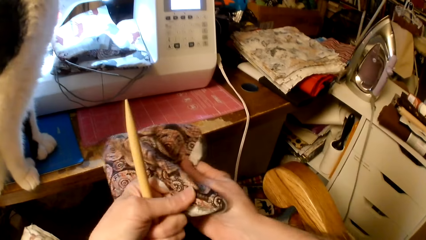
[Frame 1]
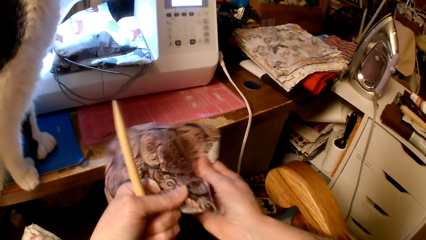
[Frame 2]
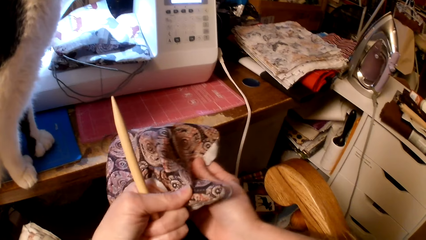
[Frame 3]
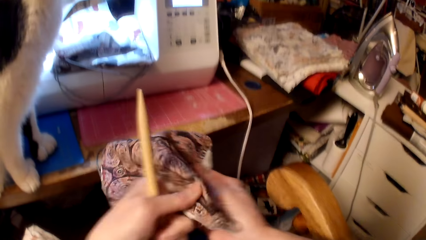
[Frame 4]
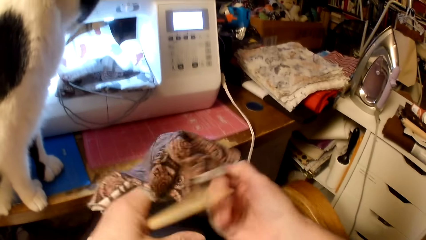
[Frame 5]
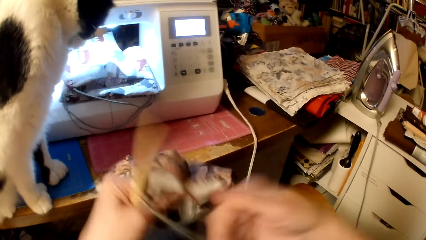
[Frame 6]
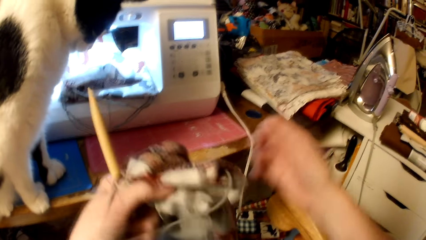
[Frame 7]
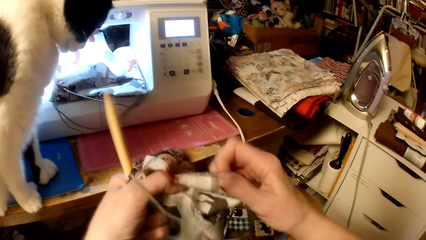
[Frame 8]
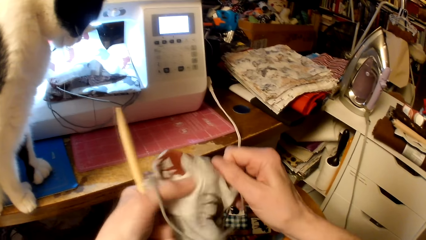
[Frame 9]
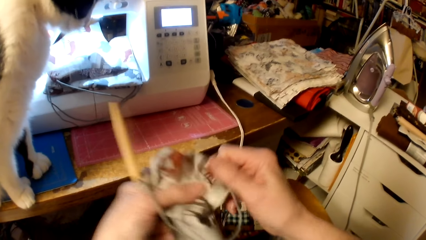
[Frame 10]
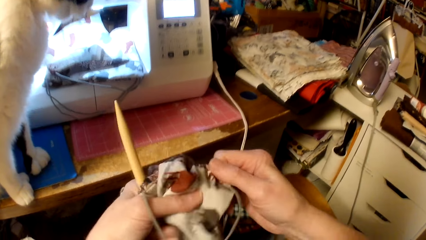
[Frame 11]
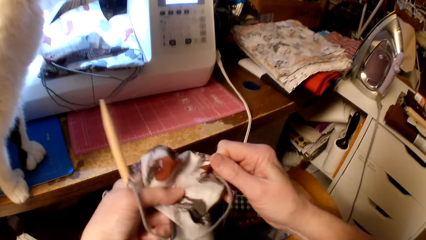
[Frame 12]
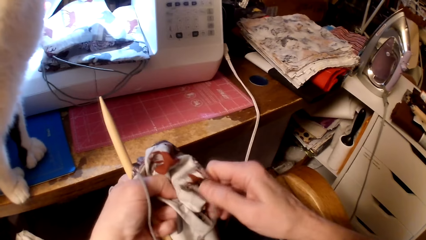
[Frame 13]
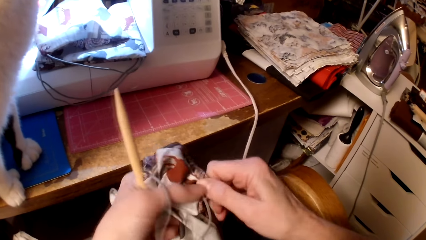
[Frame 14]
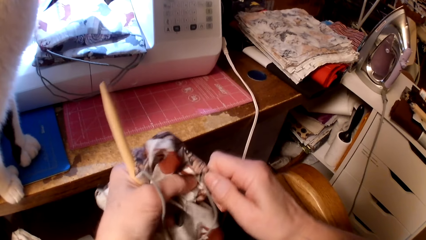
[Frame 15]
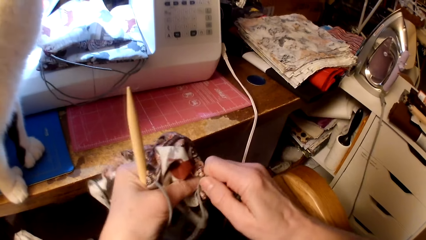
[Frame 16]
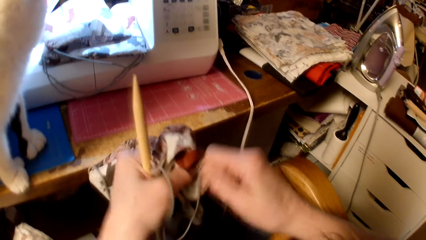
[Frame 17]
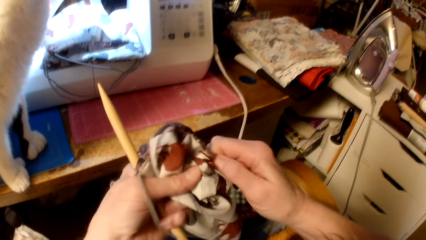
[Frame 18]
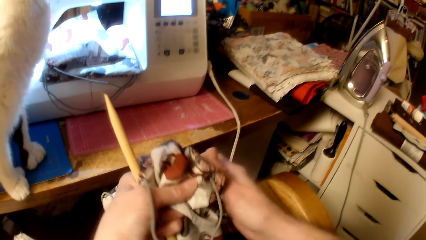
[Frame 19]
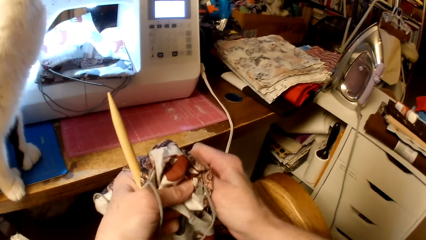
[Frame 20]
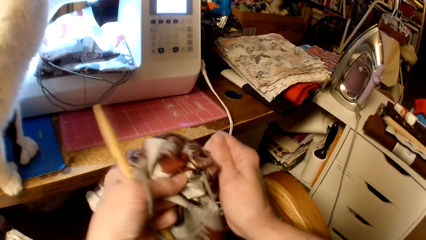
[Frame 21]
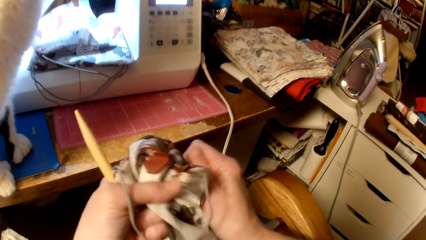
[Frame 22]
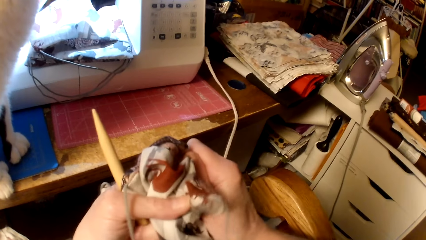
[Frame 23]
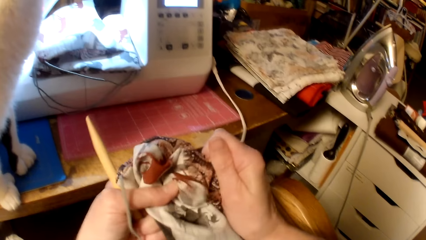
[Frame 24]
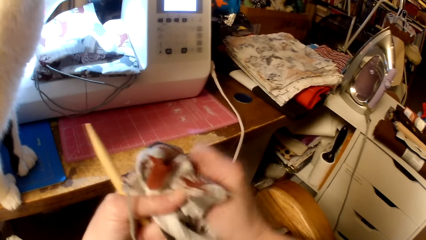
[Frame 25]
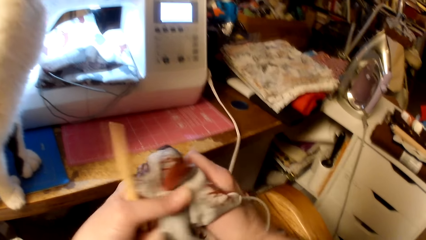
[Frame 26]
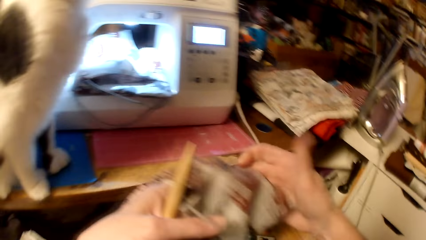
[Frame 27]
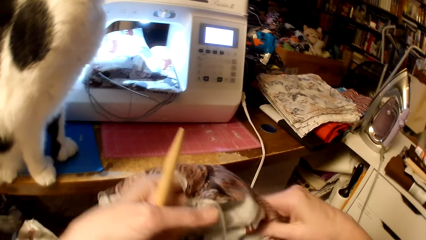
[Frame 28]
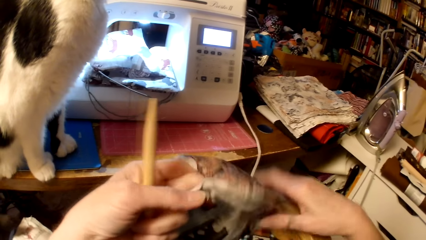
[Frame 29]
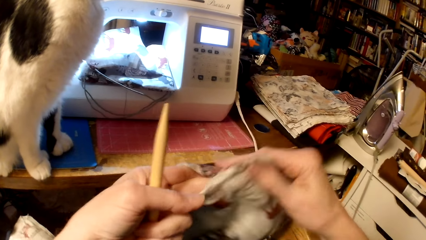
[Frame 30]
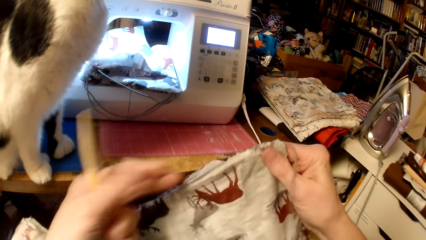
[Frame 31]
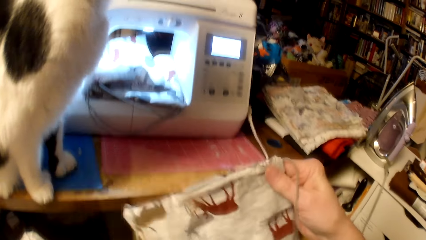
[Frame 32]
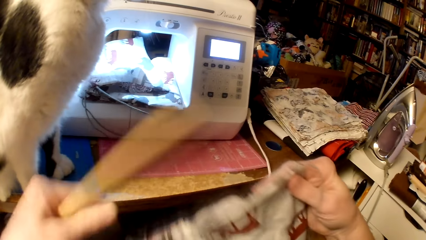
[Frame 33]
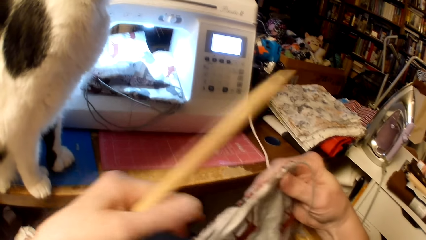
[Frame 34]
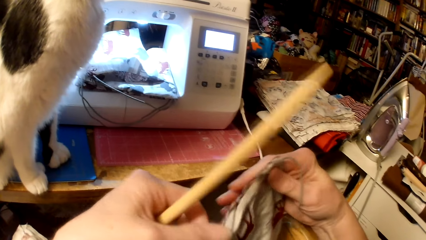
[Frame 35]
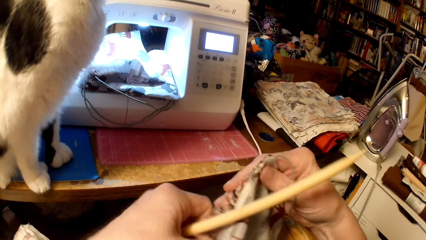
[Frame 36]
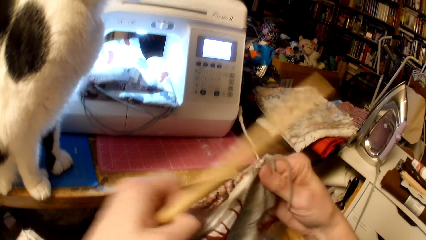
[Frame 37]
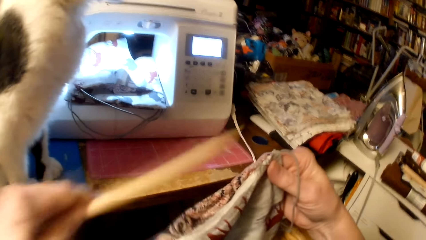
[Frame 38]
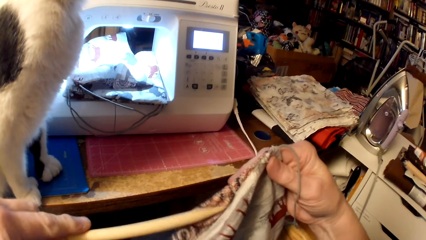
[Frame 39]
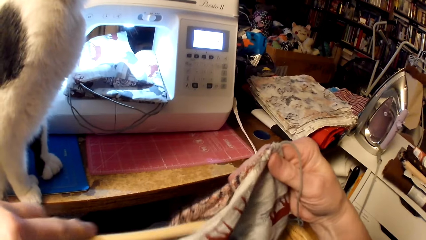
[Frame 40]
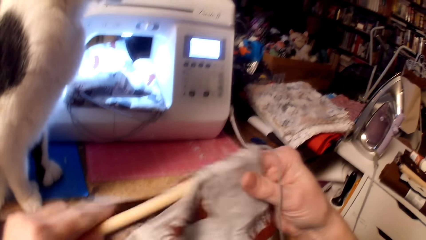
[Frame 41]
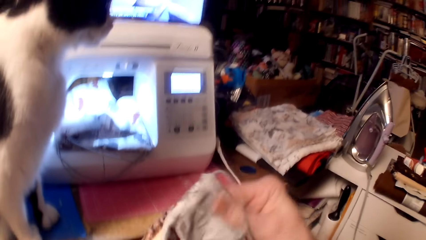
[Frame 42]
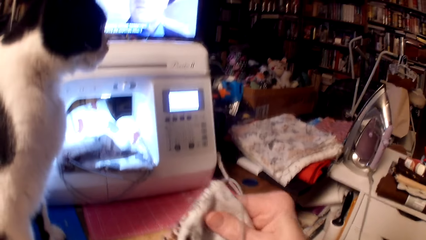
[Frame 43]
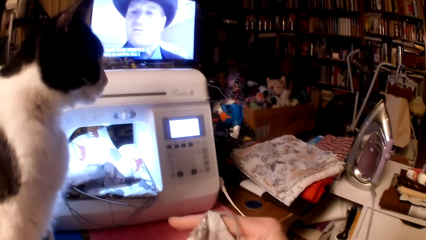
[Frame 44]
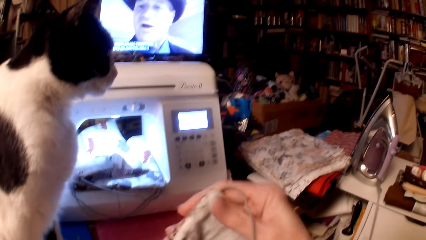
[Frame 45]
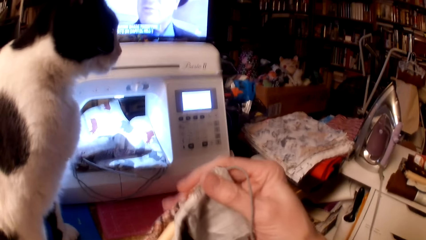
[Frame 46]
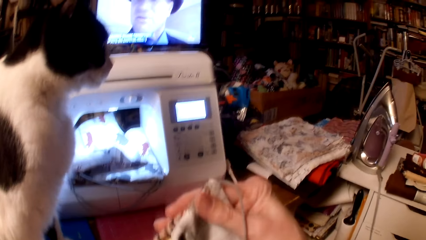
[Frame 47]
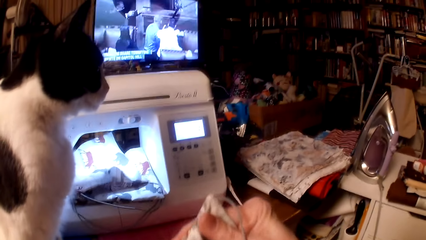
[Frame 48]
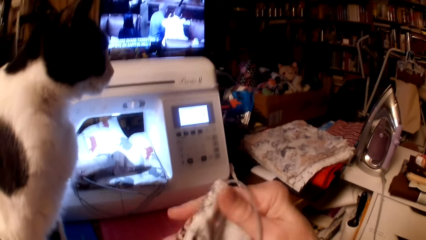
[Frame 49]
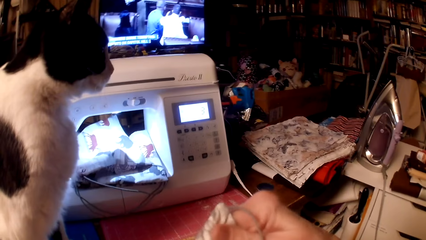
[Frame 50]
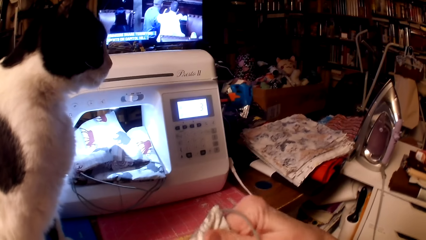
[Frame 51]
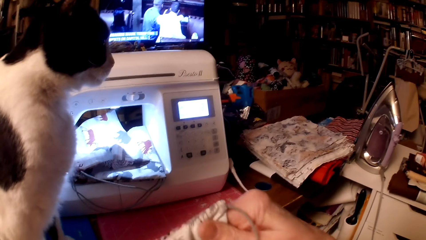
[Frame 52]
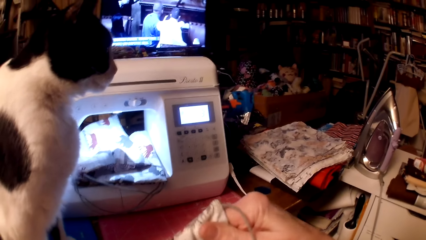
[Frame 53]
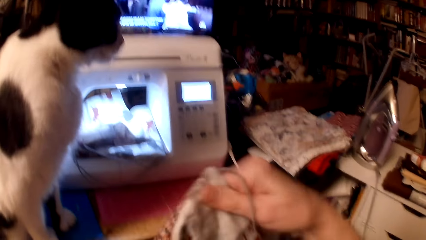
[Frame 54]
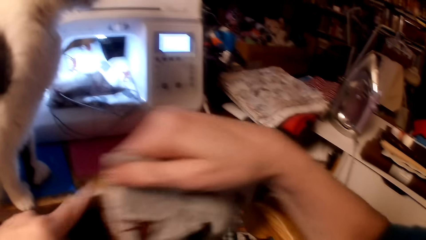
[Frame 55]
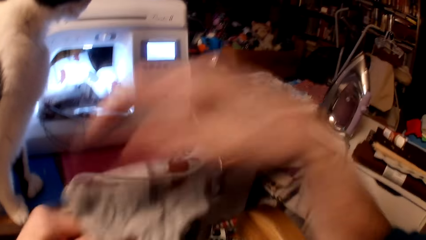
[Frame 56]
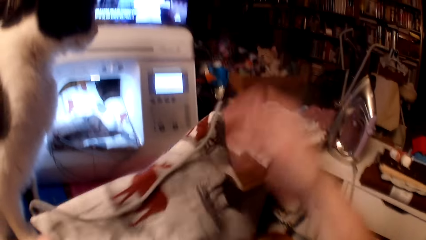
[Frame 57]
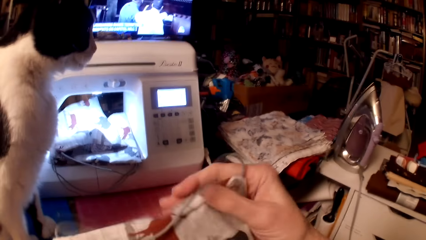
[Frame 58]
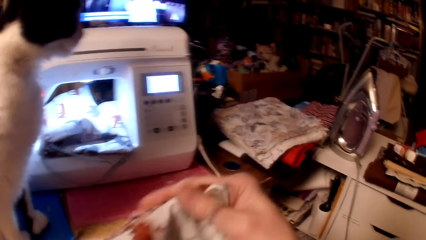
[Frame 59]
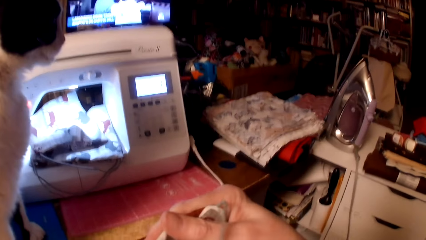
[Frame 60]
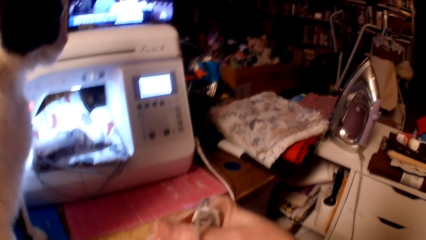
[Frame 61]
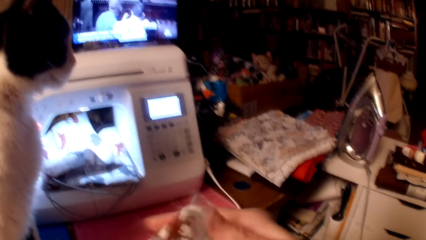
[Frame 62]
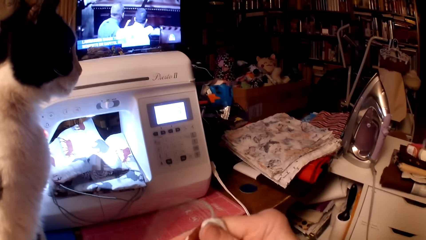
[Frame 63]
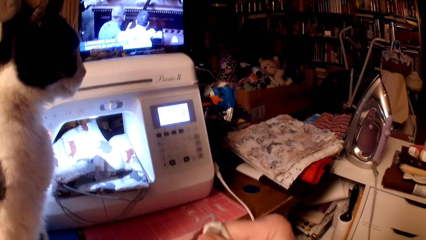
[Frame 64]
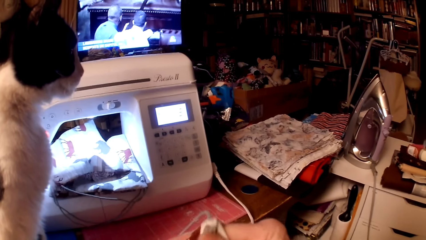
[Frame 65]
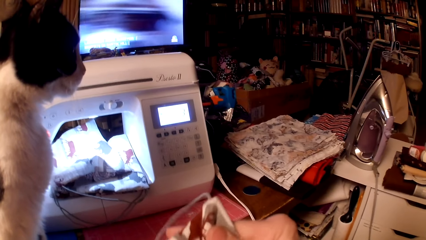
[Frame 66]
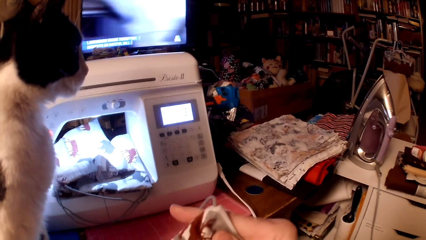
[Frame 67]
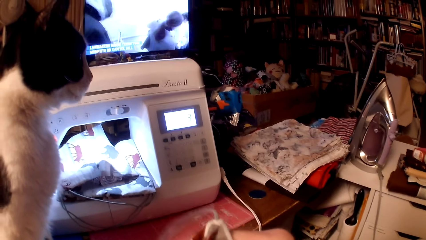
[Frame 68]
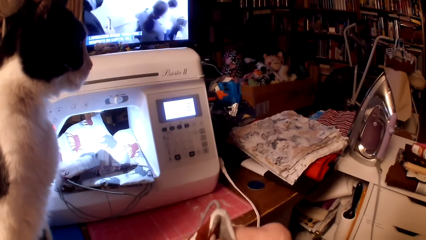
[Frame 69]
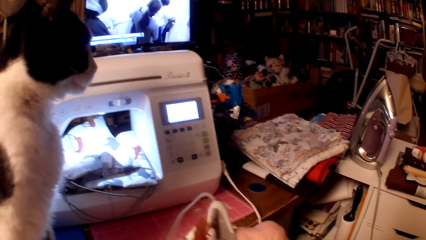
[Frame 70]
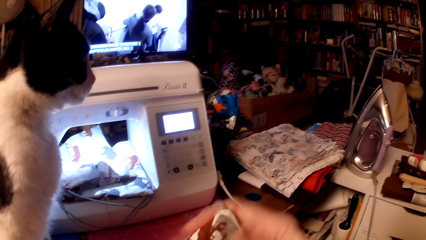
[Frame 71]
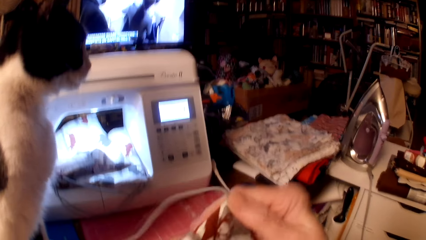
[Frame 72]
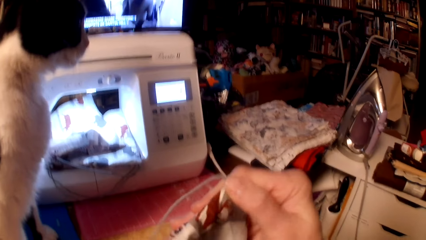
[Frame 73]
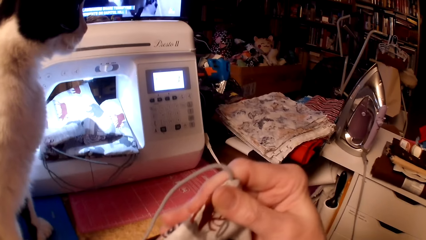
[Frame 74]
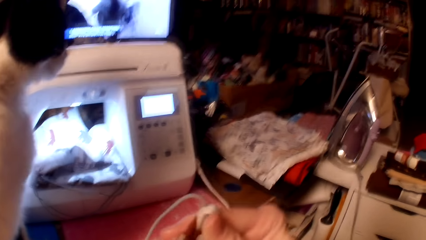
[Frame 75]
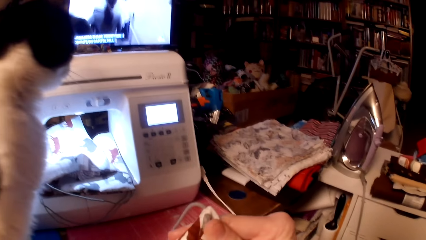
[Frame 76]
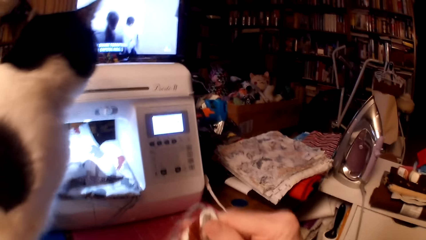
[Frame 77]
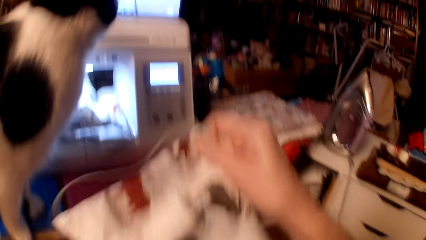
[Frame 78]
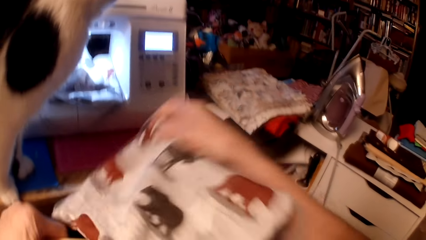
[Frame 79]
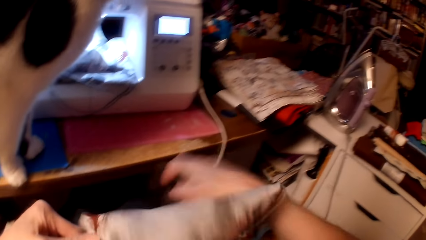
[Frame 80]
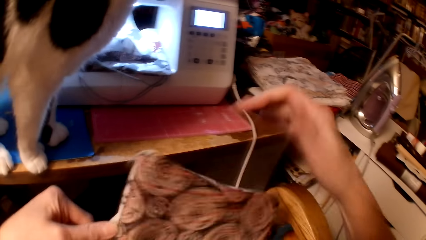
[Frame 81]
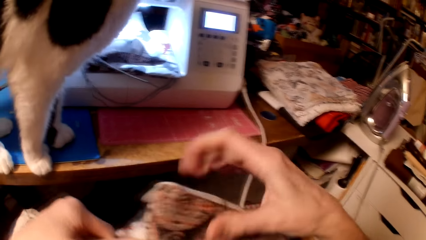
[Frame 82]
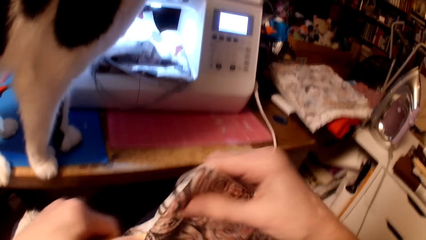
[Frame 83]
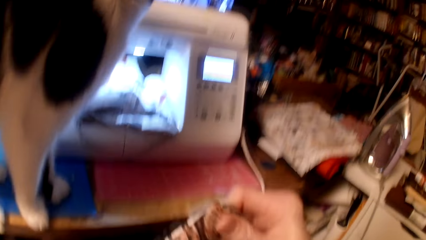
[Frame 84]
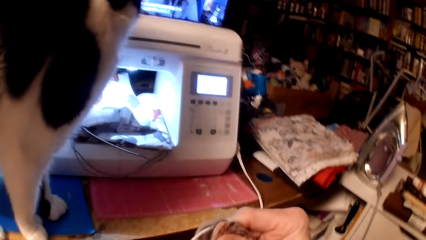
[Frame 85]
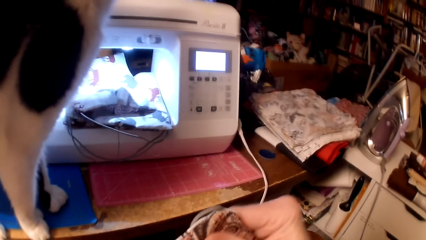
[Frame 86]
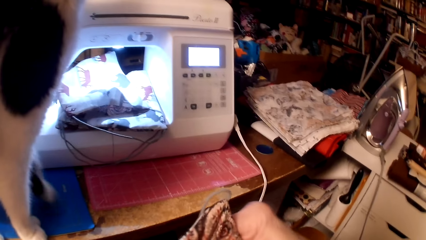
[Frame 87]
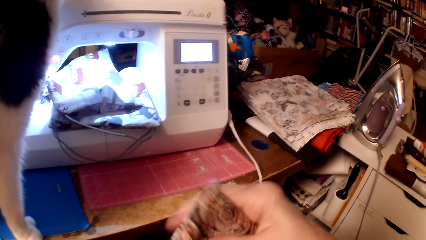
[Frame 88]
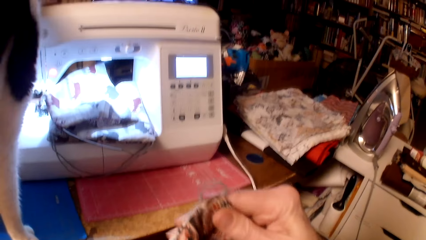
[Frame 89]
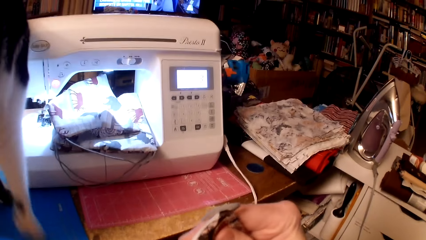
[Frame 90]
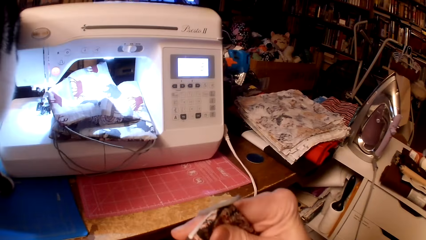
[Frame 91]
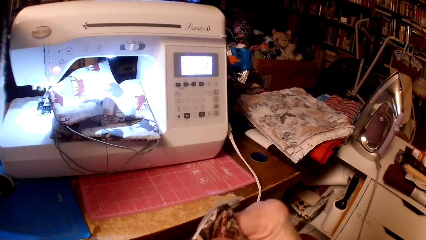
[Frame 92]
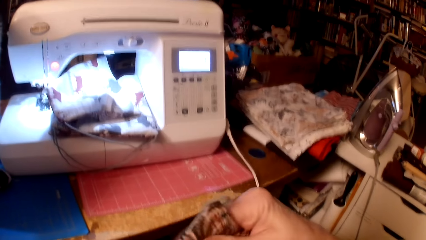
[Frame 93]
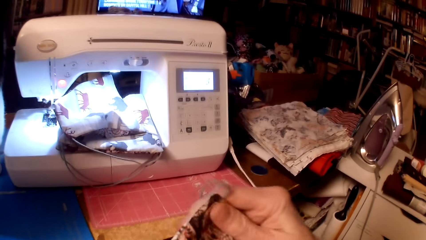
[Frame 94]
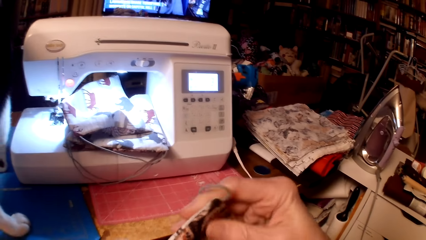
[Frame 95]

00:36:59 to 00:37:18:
The camera wearer straightens the pillow cushions with a stick.
